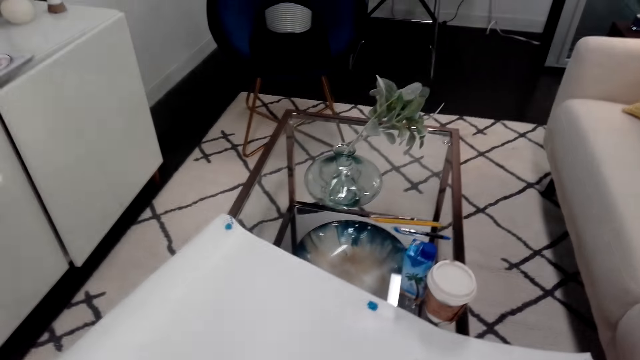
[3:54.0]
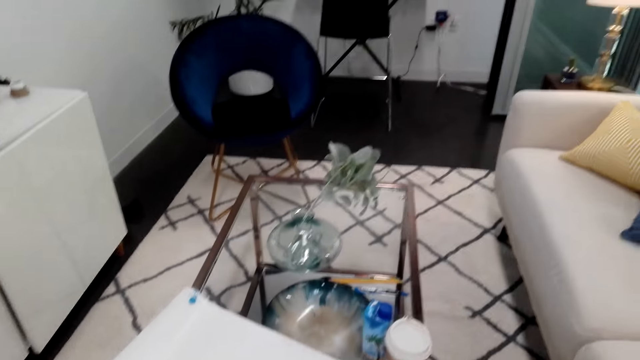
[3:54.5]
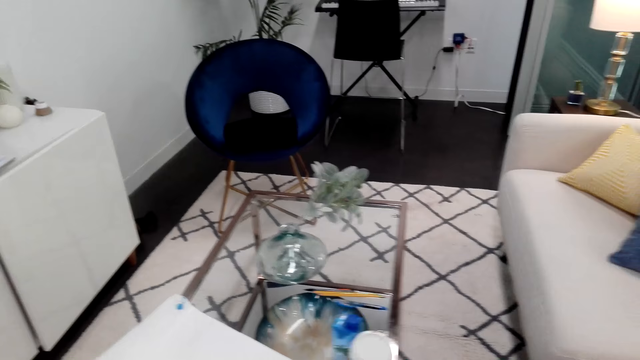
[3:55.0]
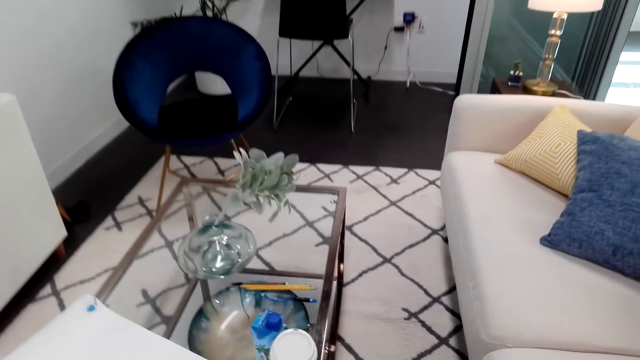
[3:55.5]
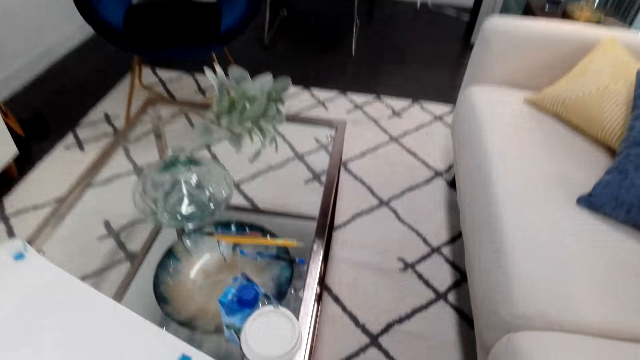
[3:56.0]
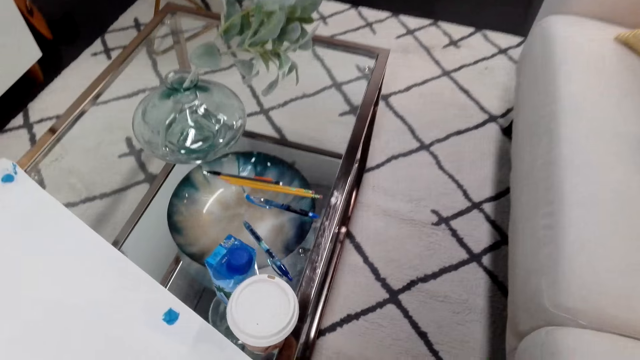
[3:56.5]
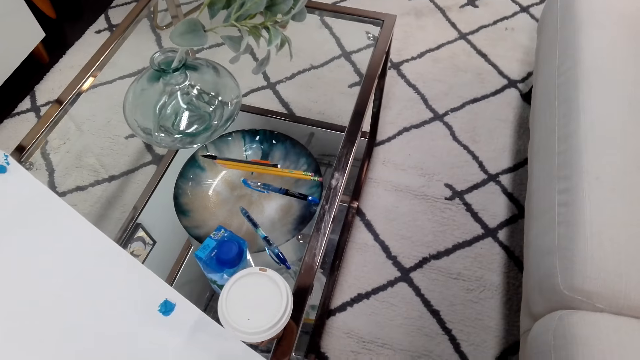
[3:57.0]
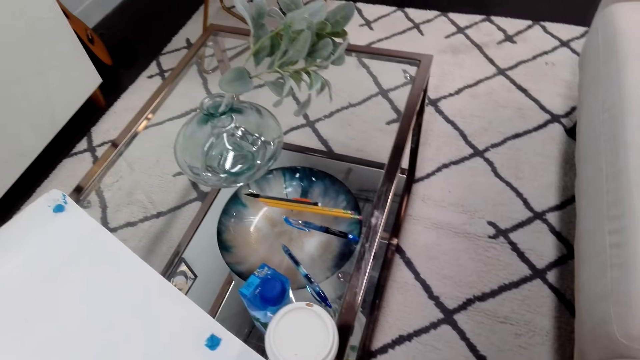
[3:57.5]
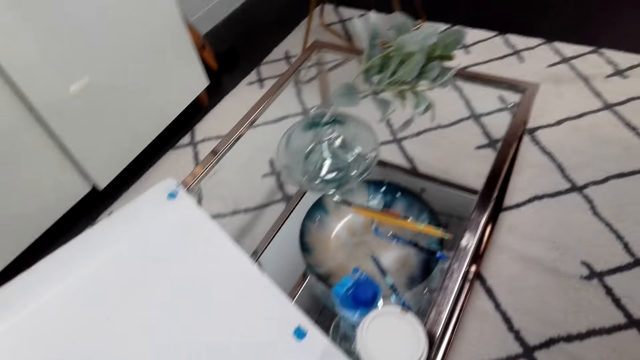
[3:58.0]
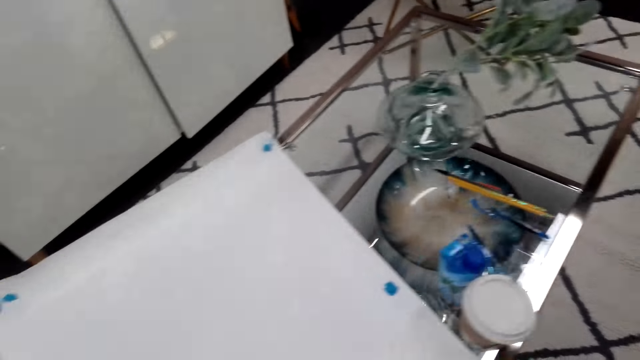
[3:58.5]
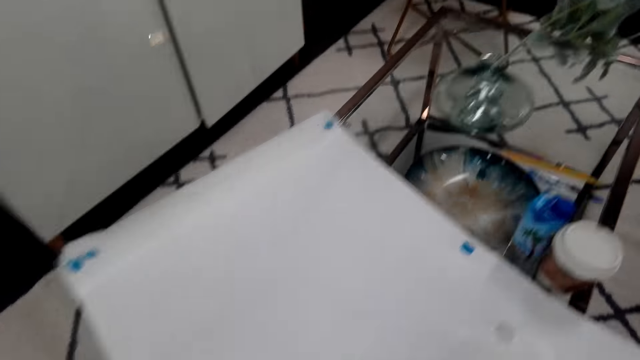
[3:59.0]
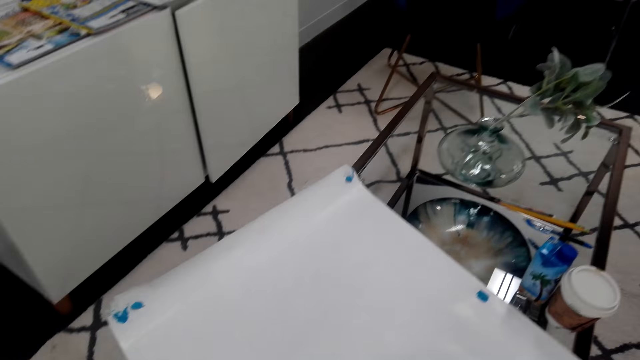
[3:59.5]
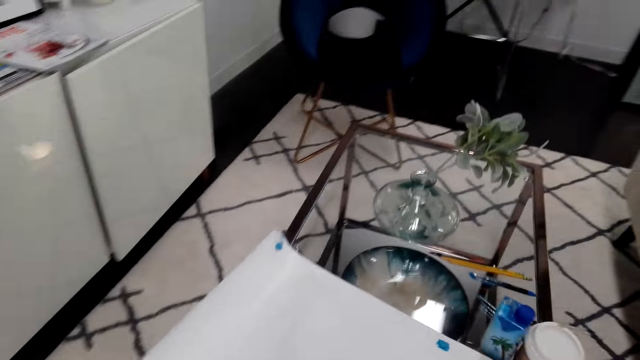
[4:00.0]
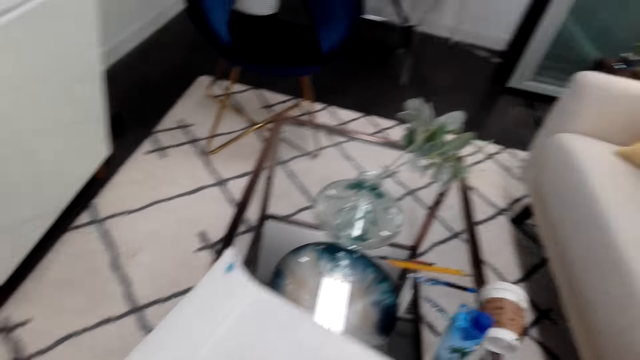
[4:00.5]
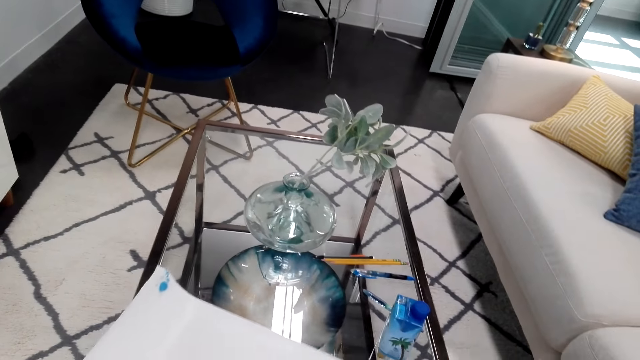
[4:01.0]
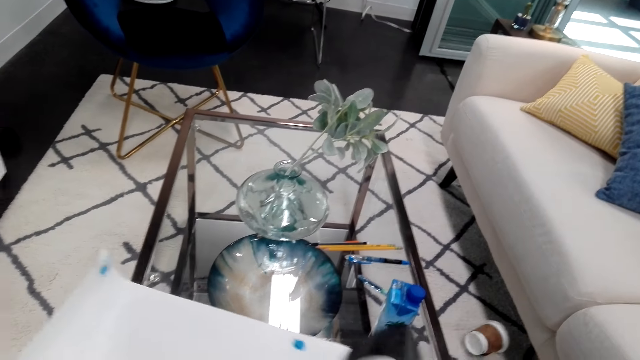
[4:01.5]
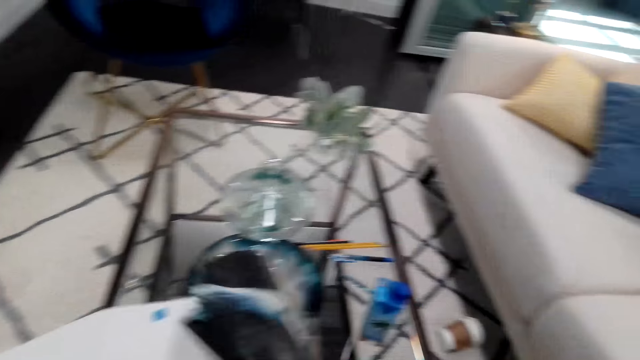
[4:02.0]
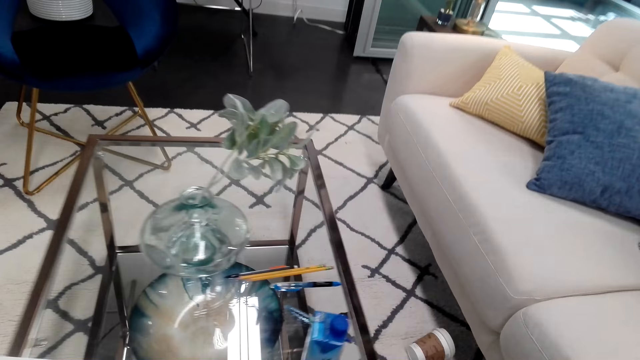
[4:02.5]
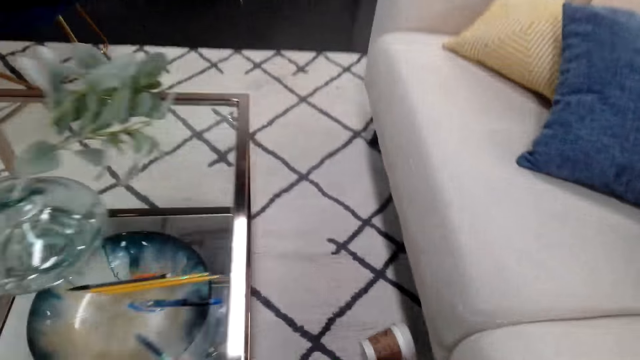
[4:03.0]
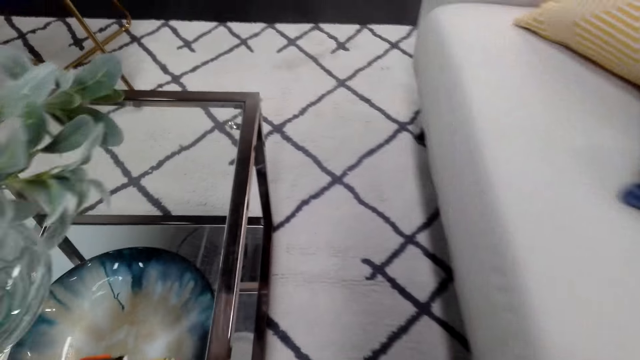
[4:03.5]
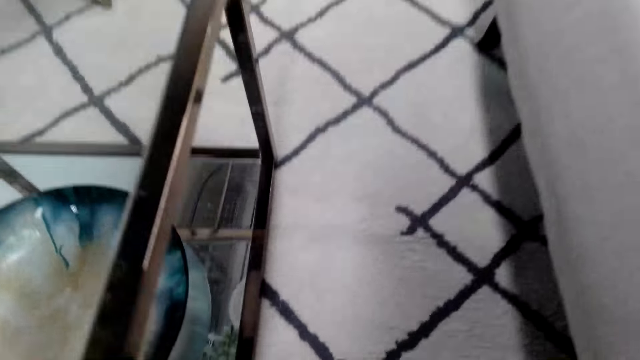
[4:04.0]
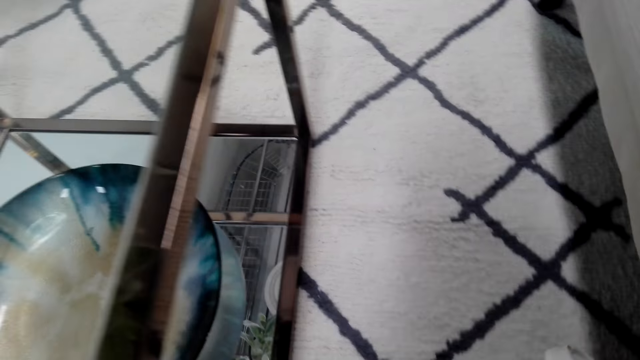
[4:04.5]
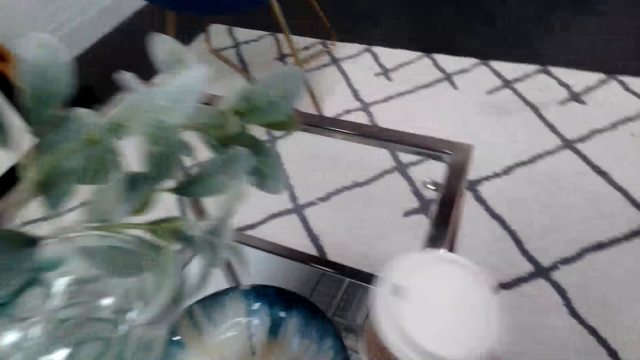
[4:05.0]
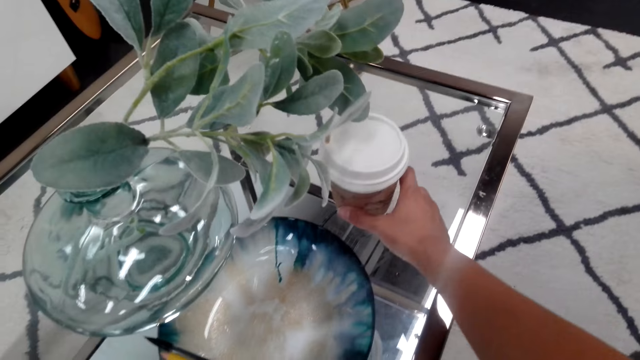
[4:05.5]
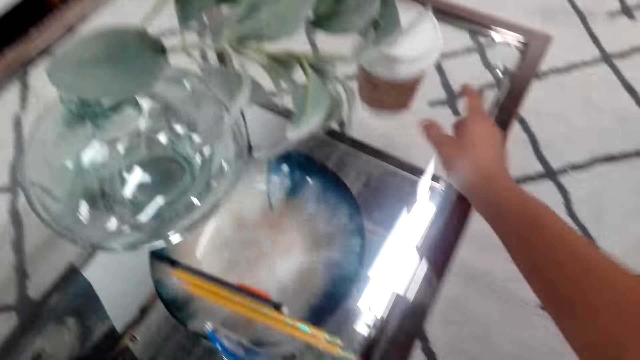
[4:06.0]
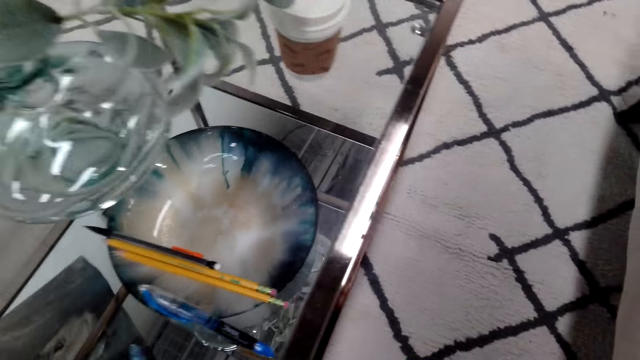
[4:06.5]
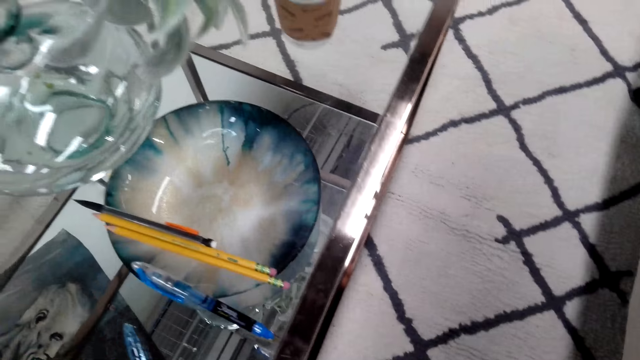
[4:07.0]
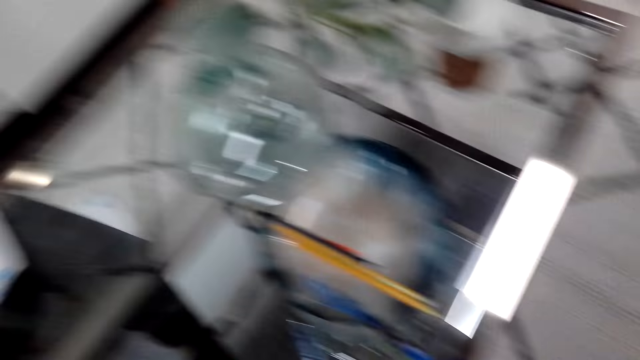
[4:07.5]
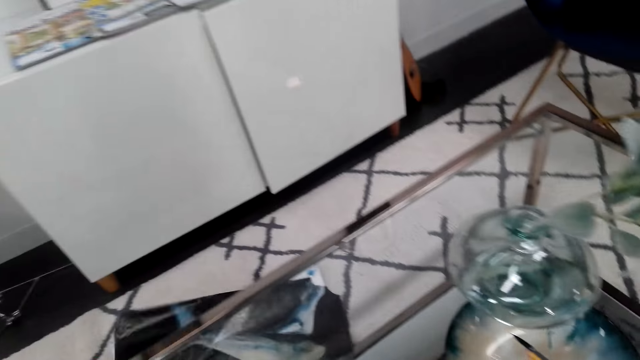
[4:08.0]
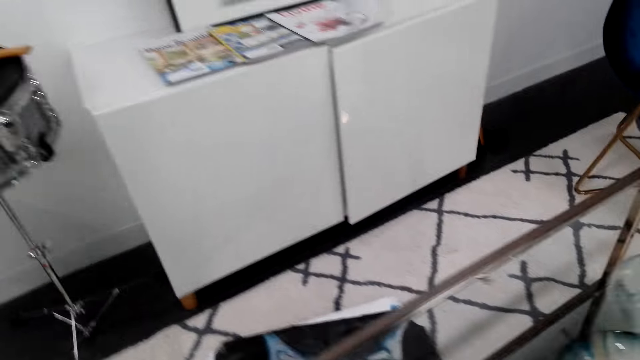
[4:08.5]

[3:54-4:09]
The camera wearer turns the image. They pick up a cup. They move the coffee on the table. They put the cup on the table.

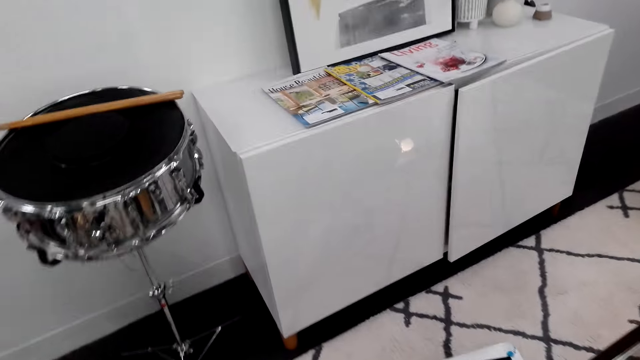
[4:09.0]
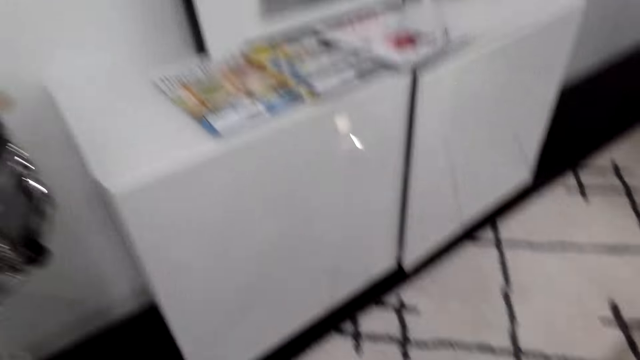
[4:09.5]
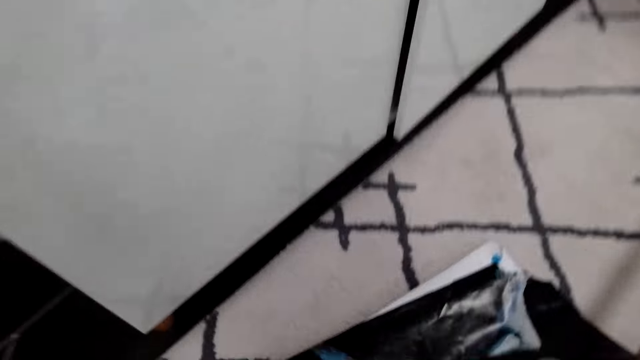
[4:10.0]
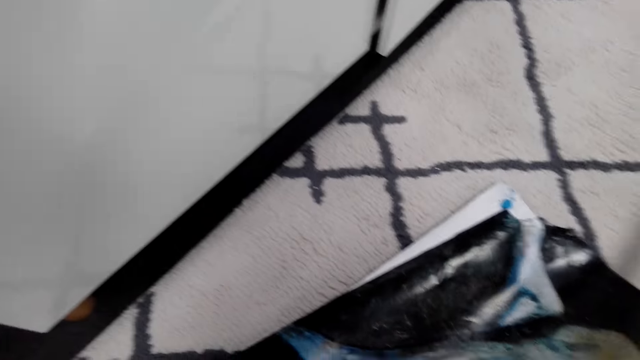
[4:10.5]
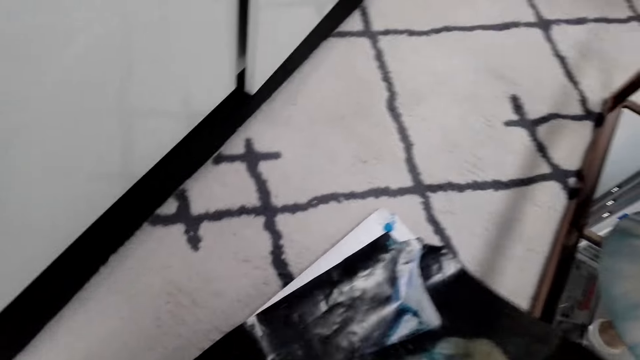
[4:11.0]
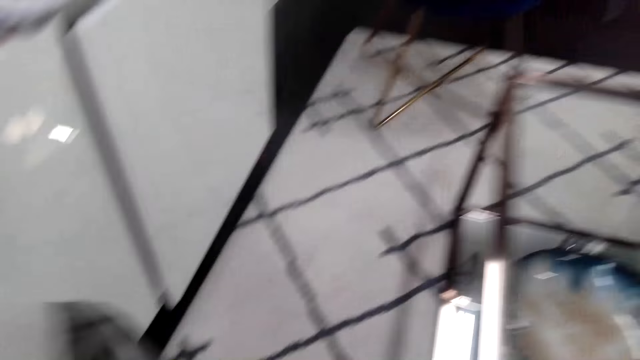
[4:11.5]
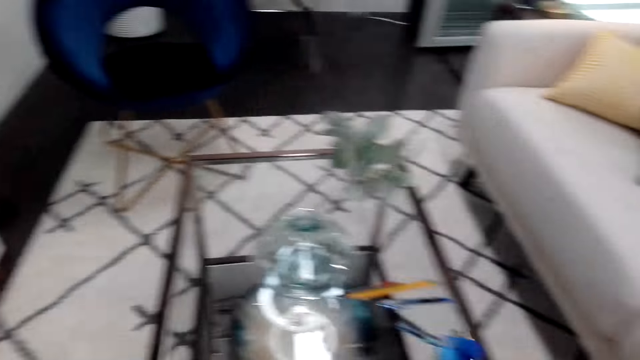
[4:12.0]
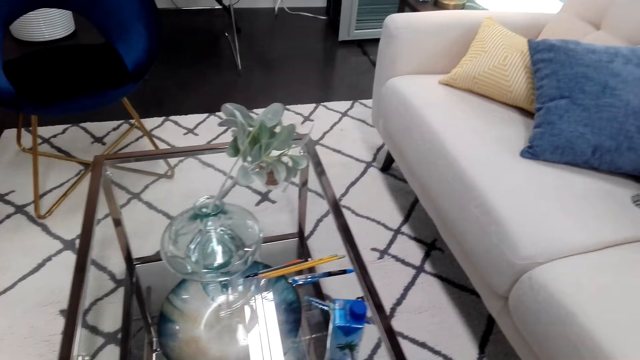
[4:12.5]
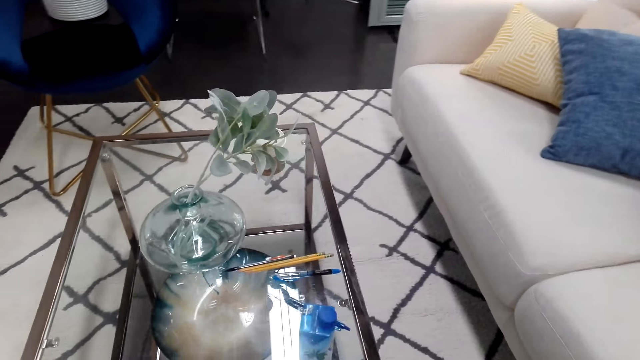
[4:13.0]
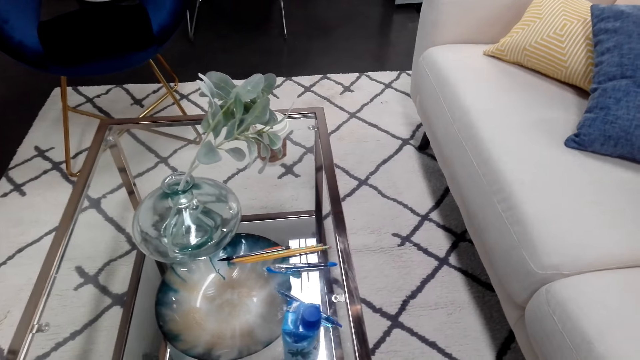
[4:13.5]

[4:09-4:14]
The camera wearer takes the image.
